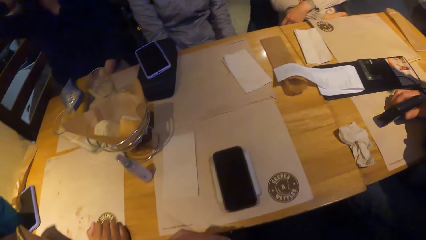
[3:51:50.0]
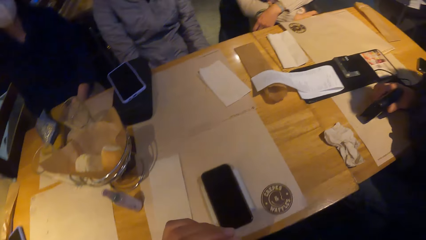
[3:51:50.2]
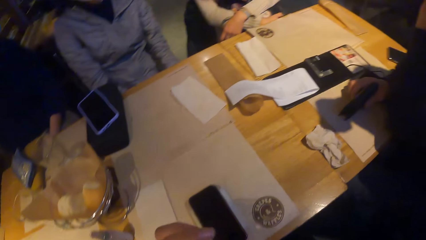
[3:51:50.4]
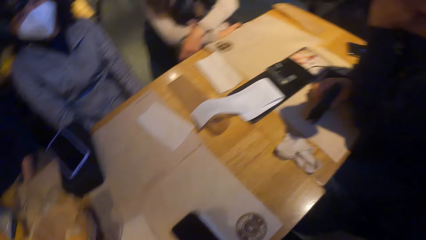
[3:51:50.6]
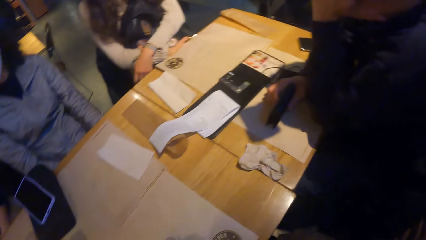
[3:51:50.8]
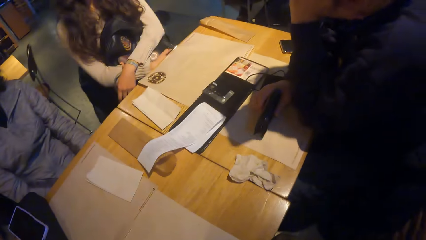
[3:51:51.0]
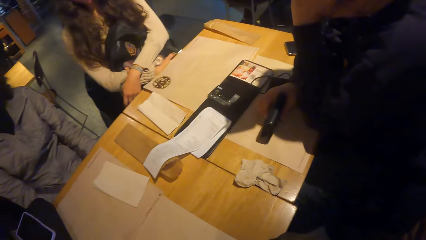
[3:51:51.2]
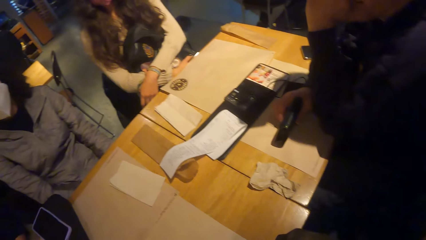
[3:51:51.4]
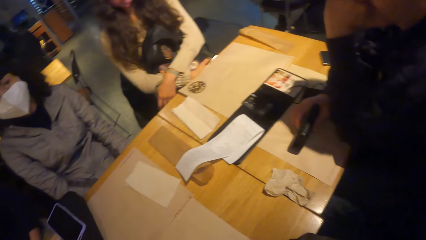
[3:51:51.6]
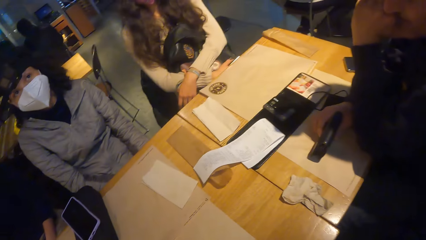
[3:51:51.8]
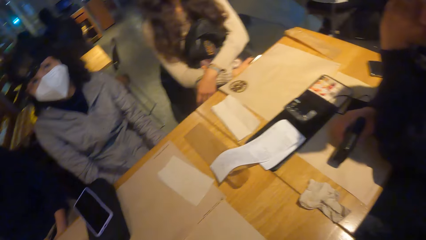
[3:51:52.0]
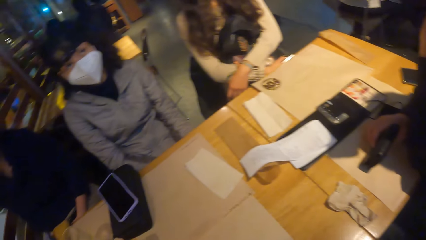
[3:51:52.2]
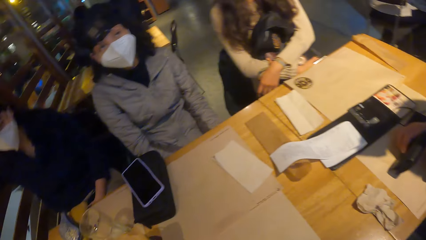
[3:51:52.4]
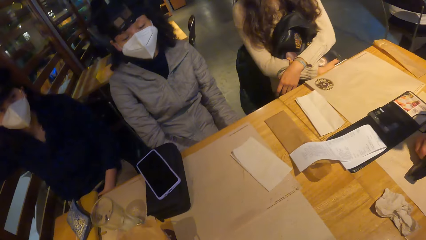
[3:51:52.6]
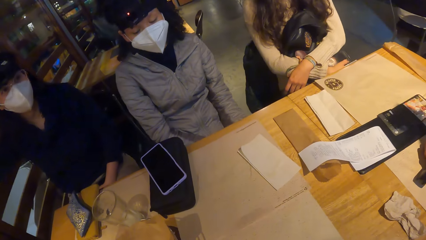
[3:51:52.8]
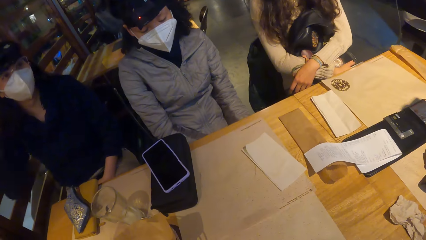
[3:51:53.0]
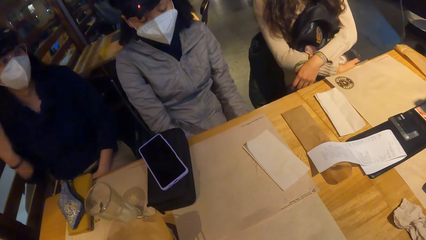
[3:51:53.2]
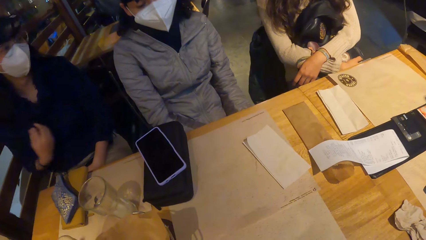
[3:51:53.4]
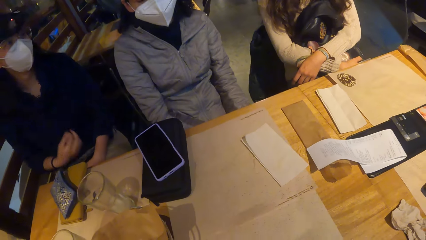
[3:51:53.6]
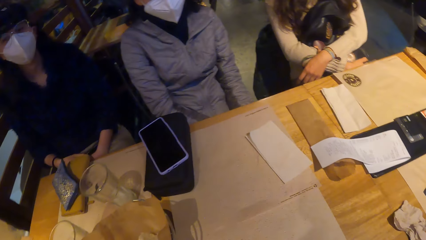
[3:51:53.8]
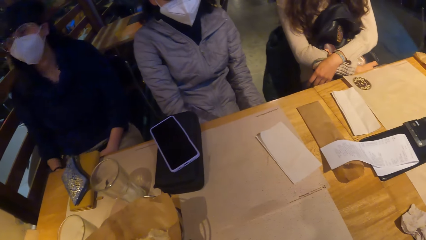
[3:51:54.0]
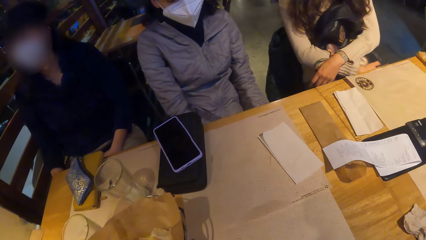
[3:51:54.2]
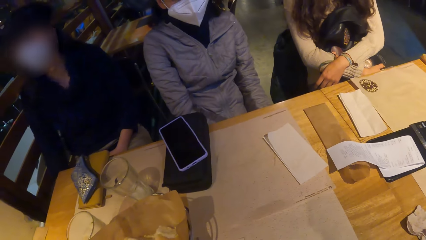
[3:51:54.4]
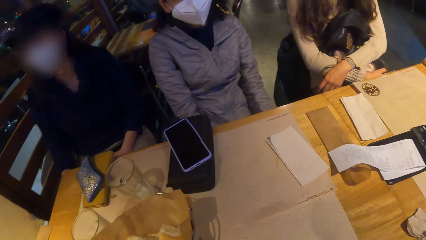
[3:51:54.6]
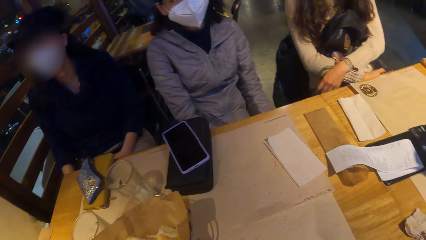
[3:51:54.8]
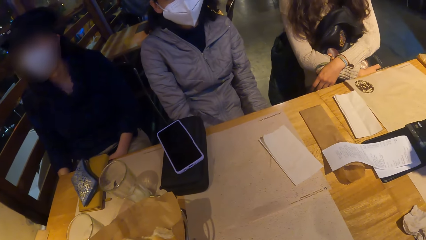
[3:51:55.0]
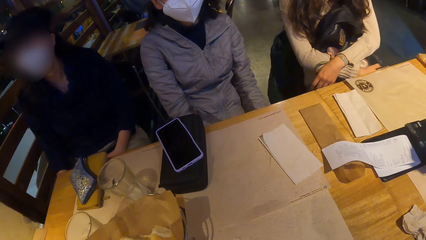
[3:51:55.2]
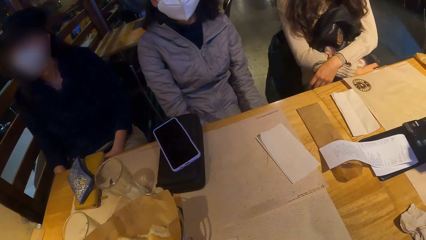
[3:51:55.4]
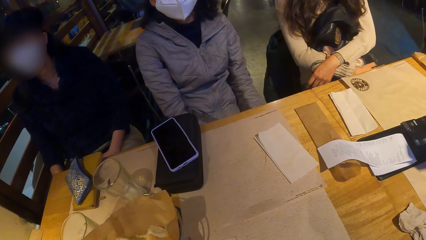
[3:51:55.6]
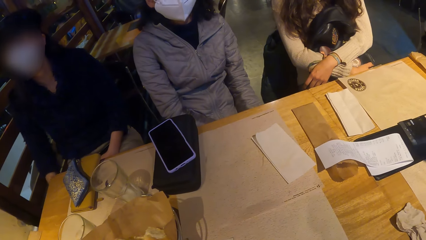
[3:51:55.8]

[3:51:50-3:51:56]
The camera wearer interacts with the group of people at the table. They look around.

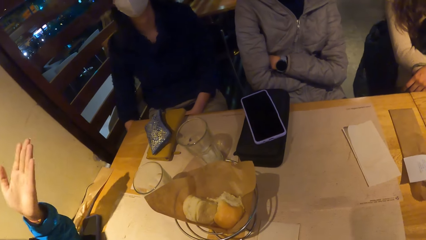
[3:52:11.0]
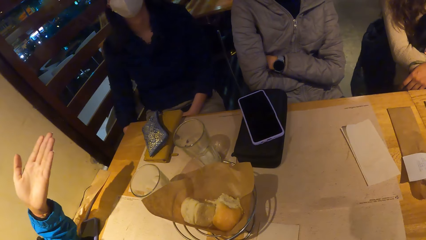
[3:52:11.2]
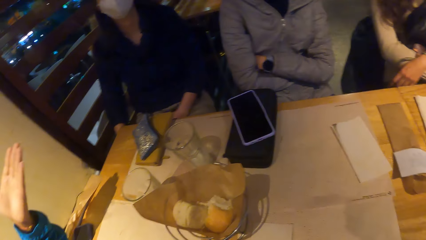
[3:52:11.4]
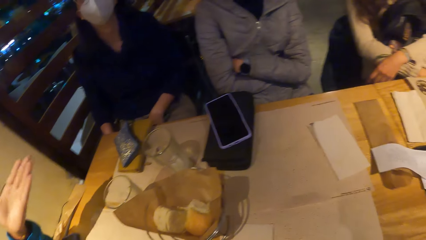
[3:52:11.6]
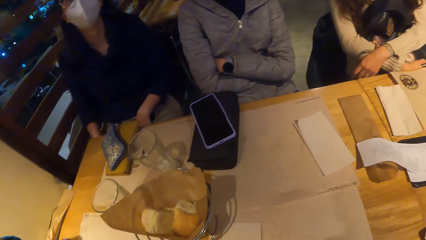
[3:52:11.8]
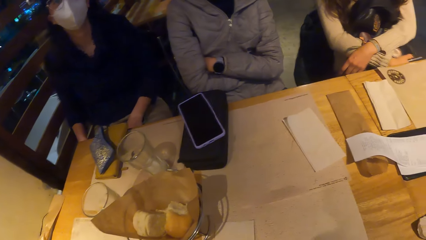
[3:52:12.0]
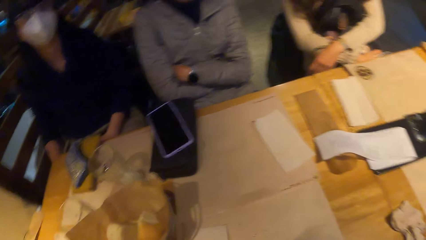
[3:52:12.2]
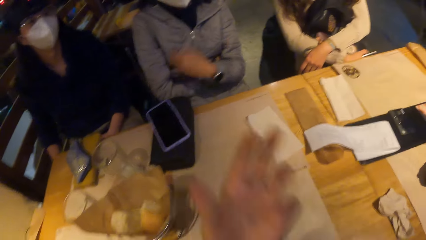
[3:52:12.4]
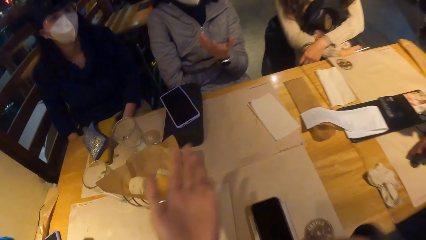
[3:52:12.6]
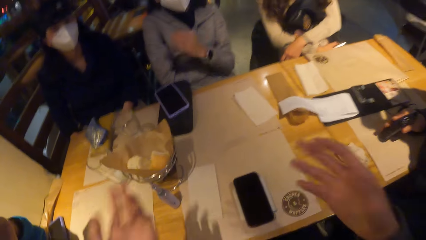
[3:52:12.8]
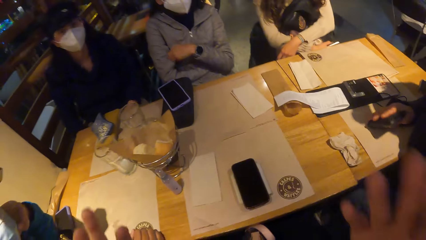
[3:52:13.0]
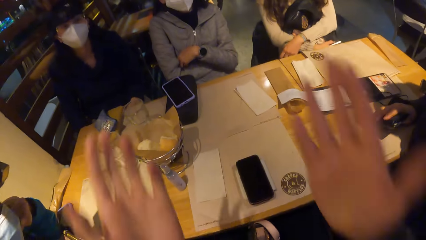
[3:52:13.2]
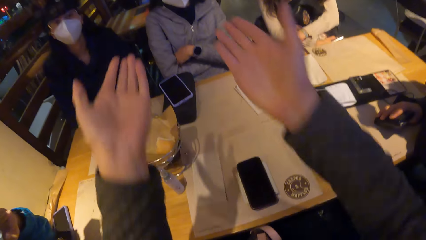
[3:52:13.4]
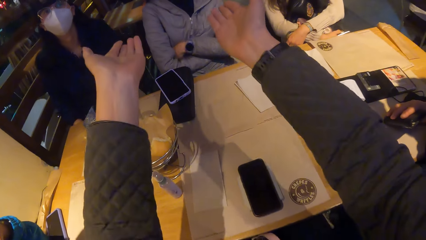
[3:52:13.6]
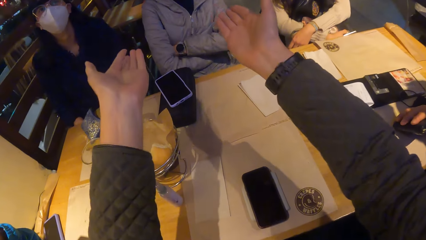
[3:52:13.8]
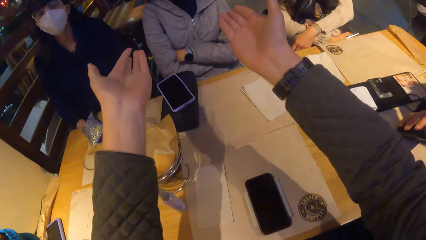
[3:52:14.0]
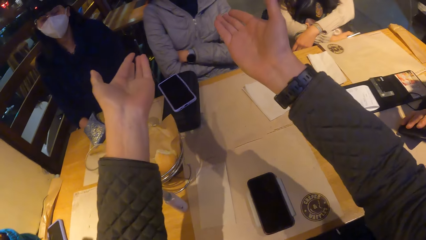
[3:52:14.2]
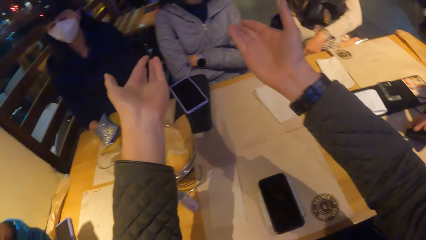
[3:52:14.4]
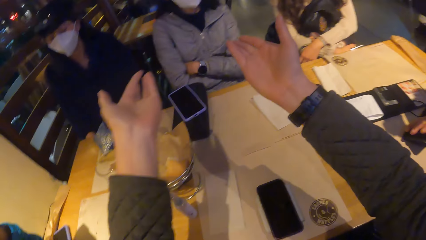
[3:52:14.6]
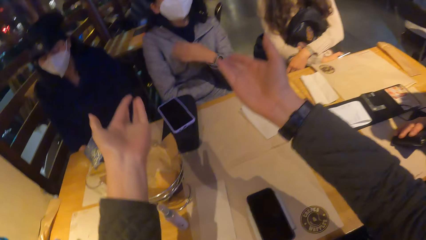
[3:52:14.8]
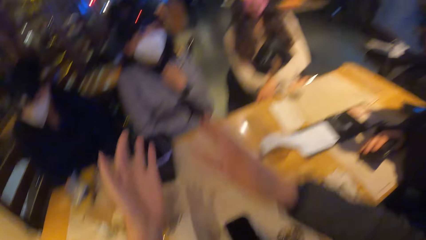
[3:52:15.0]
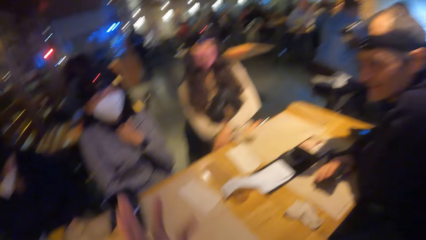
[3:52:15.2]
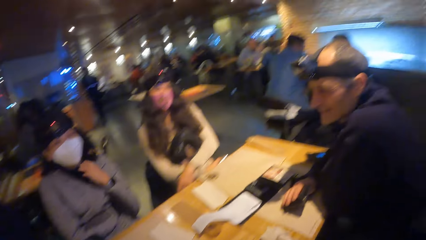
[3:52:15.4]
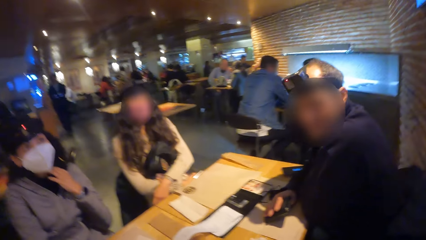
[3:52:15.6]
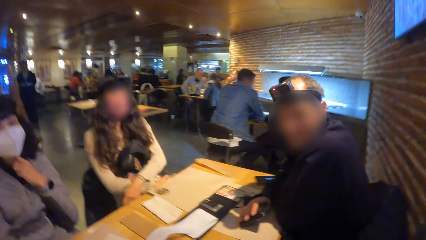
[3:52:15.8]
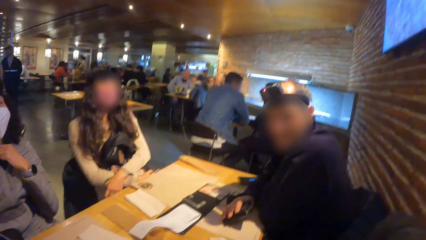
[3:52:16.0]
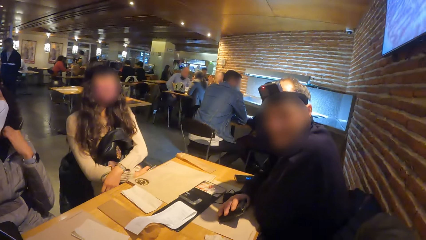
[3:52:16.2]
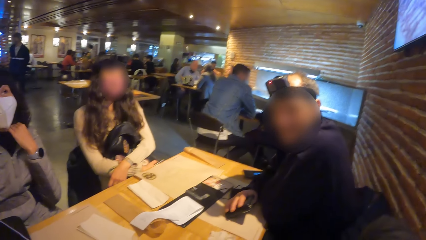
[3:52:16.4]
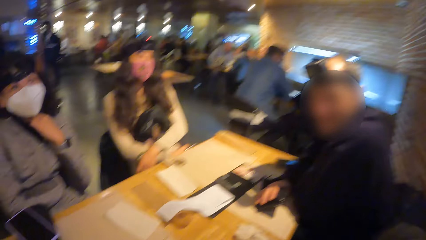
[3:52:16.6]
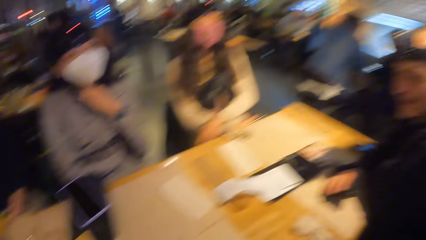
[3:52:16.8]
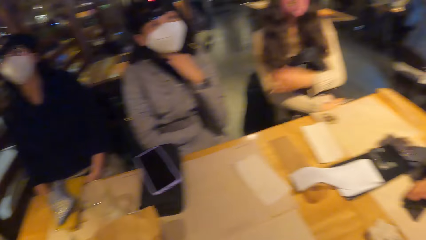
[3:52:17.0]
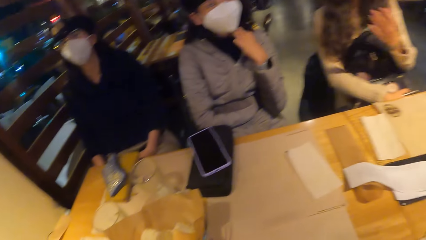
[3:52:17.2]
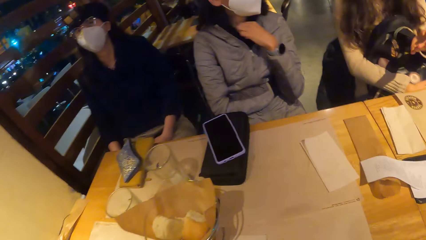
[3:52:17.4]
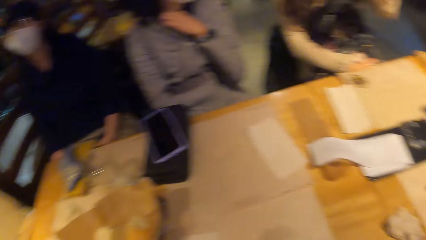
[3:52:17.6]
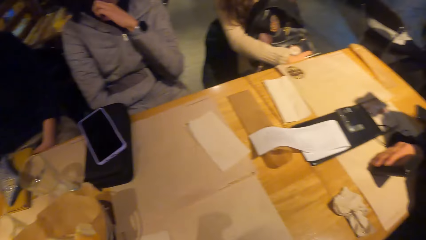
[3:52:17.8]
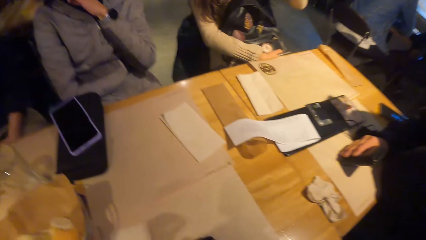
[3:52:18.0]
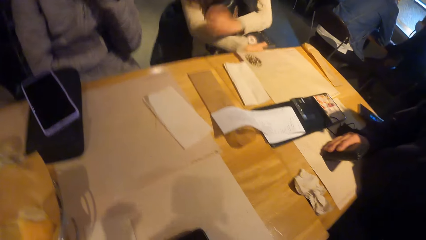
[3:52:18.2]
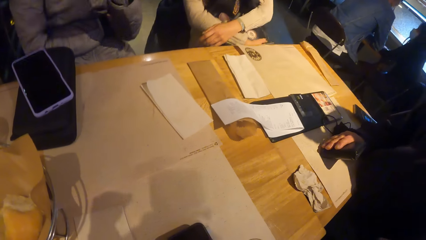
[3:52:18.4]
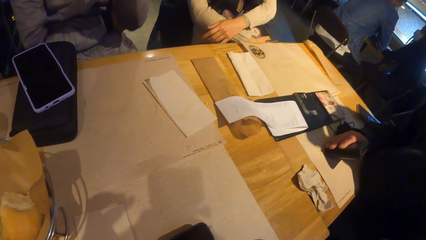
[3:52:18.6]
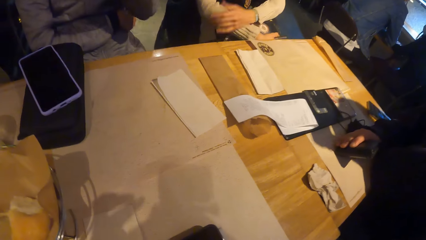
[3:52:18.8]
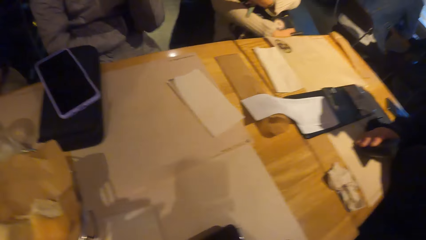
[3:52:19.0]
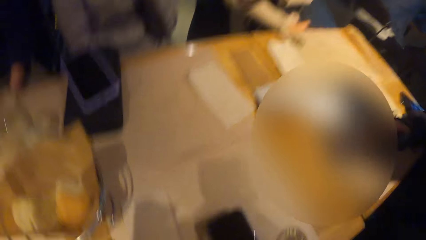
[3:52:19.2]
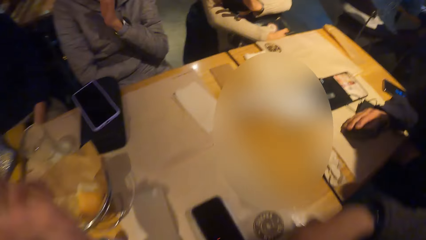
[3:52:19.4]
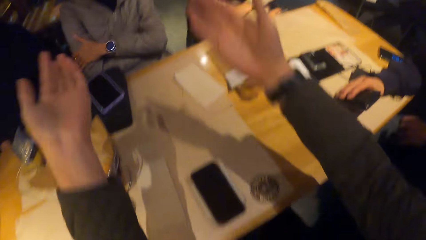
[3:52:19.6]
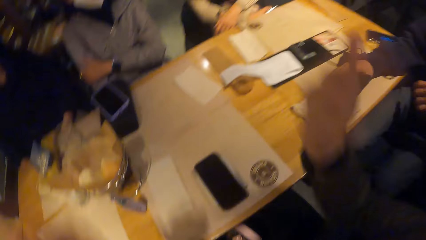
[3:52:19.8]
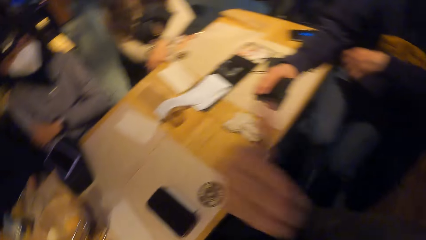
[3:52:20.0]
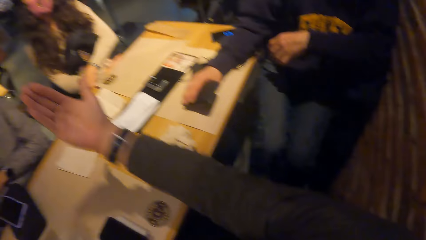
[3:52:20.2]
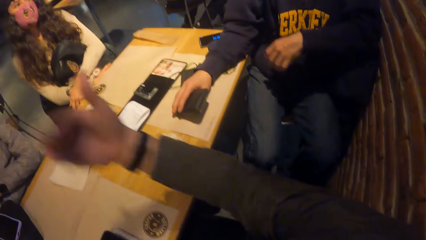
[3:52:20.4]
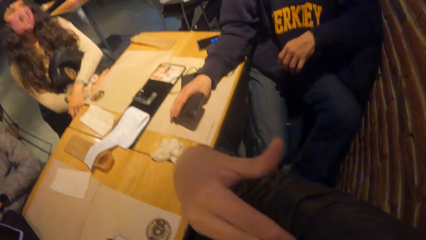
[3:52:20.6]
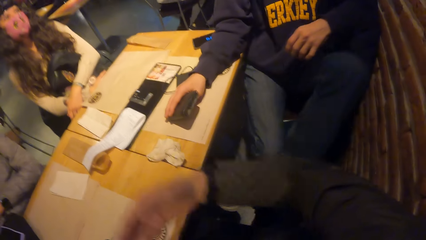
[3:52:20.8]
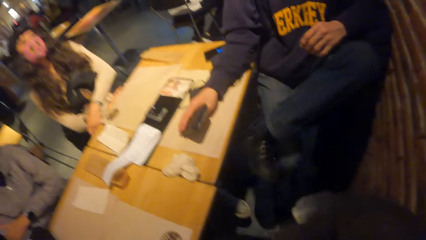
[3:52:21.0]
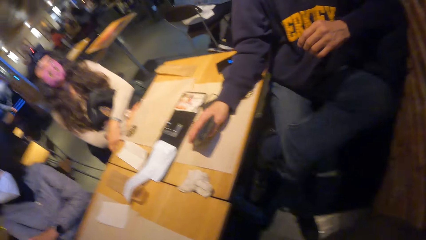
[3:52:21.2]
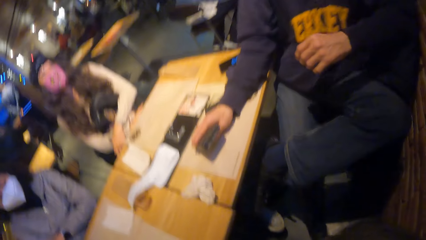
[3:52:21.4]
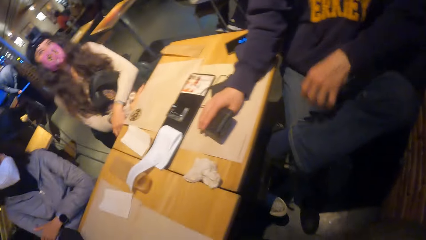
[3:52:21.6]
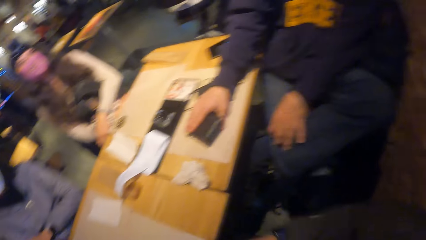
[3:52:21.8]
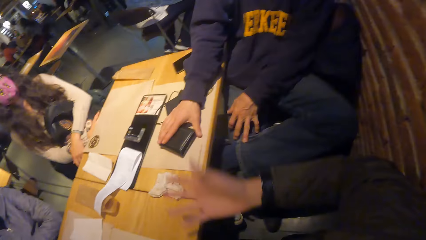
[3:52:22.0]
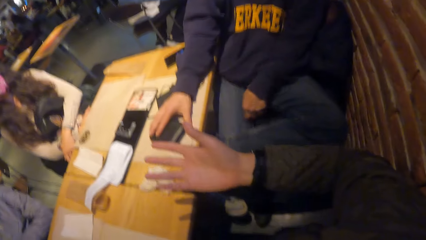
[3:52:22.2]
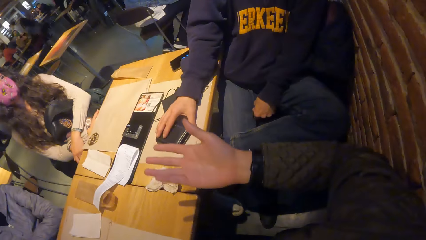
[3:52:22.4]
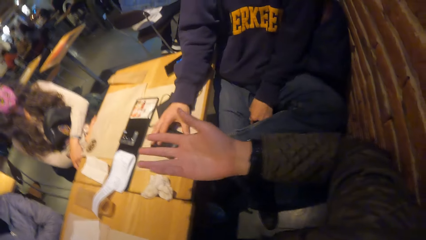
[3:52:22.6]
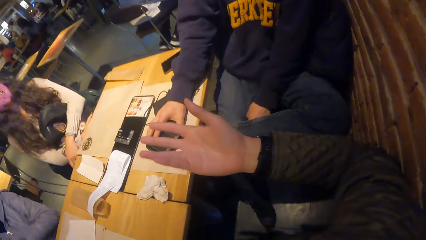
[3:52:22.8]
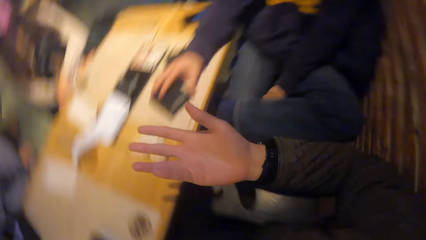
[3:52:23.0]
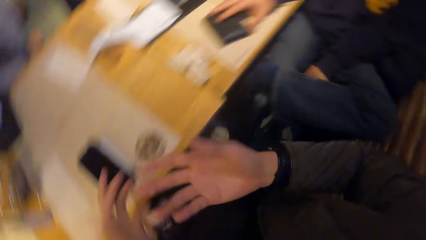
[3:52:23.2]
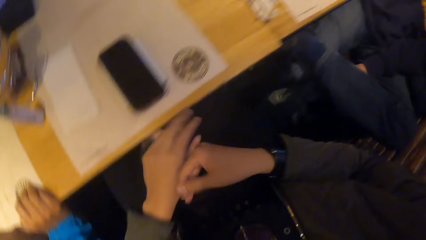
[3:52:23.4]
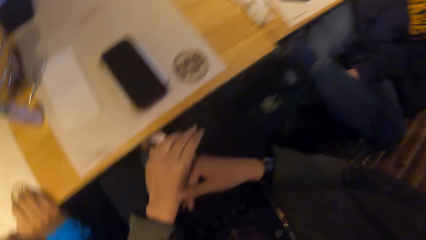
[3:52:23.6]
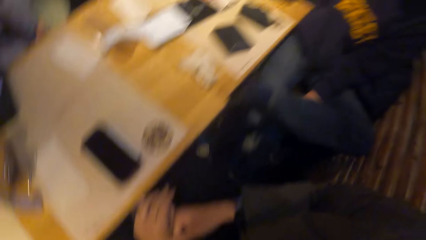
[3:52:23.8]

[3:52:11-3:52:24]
The camera wearer interacts with the group of people at the table. They move hands. A woman touches her top with her left hand.
